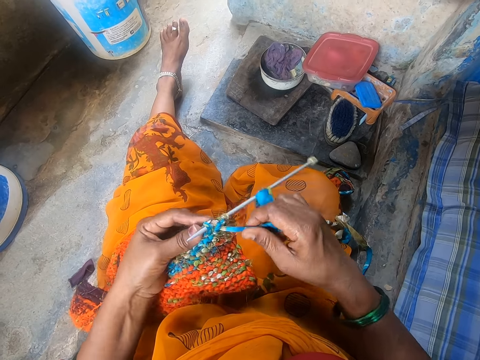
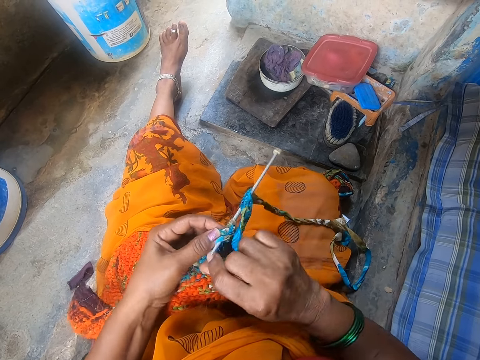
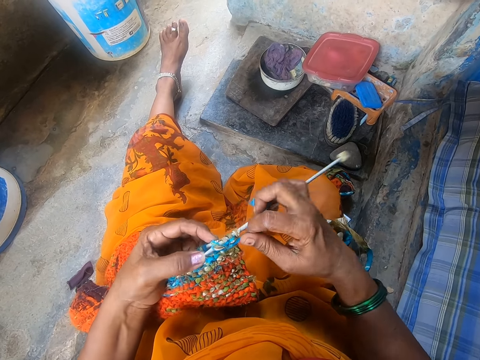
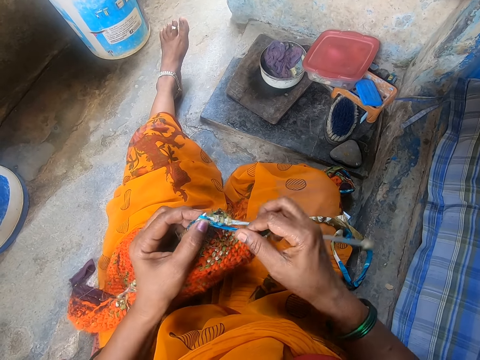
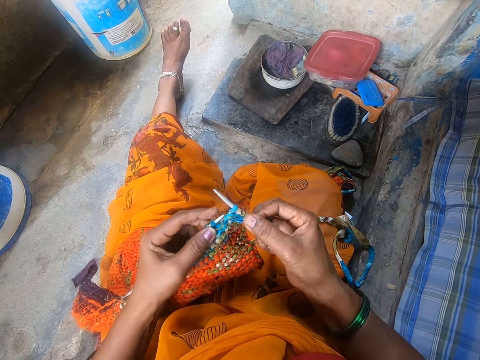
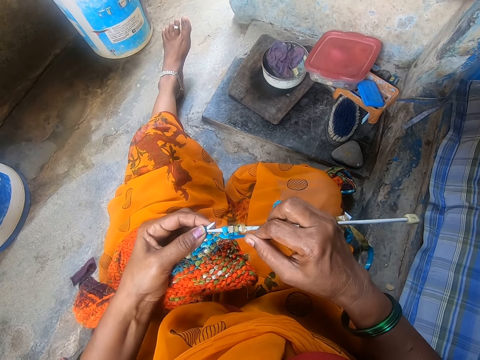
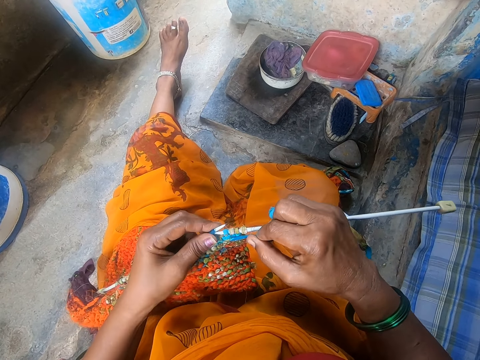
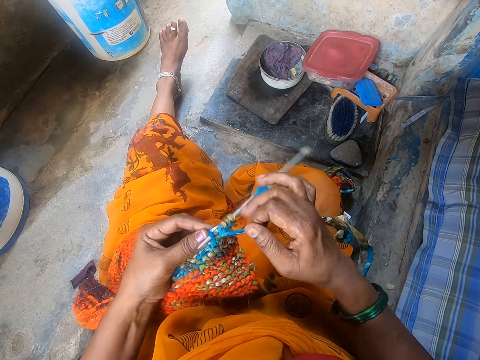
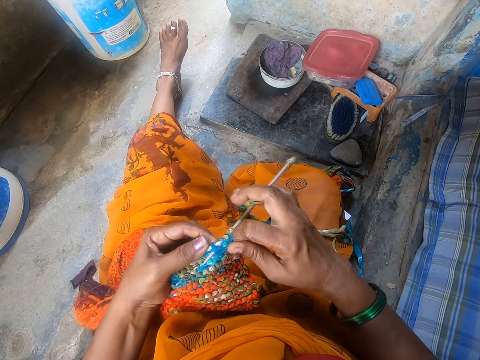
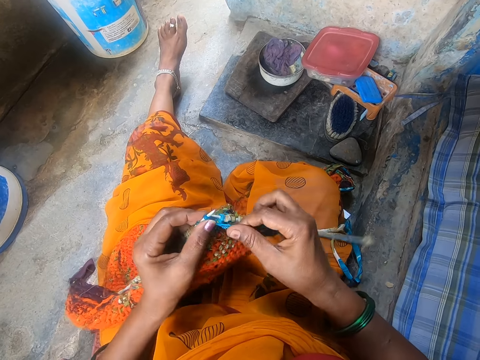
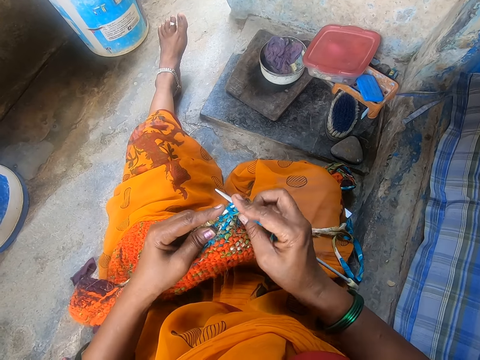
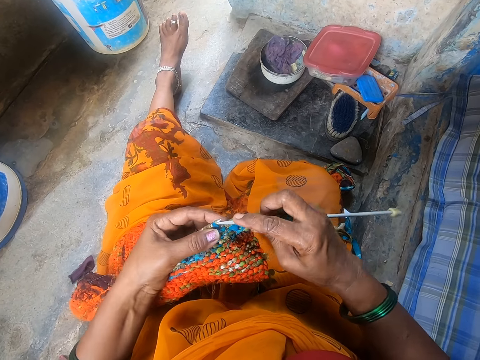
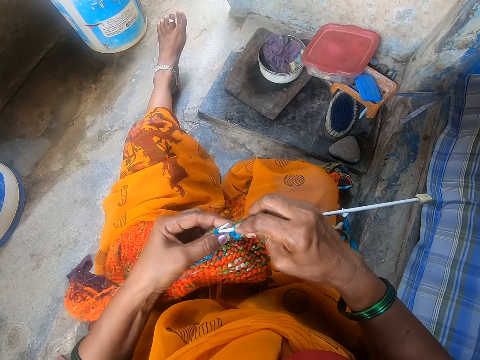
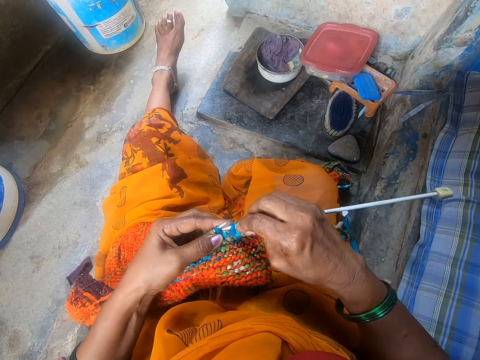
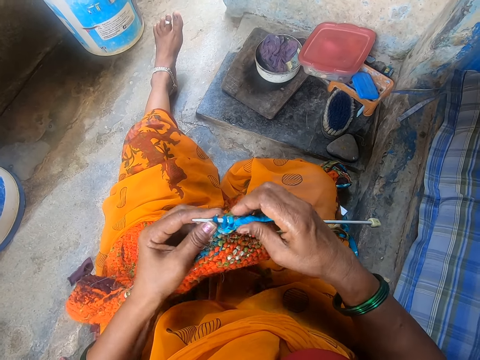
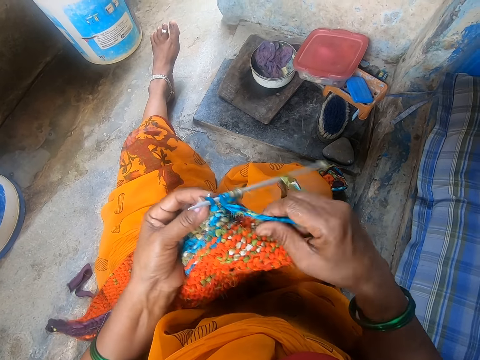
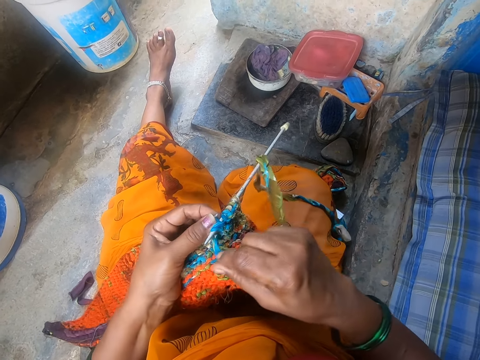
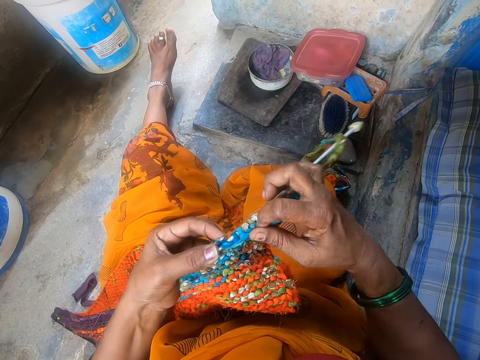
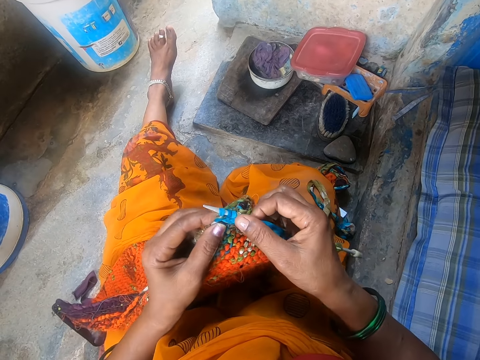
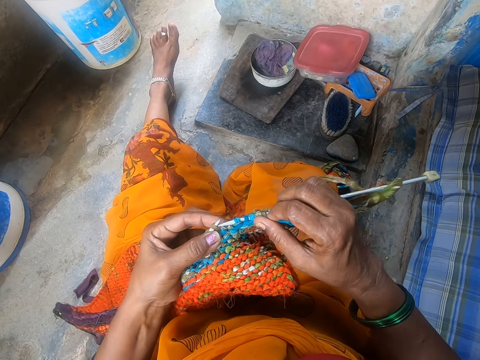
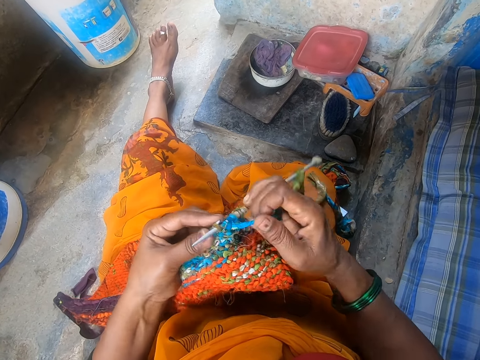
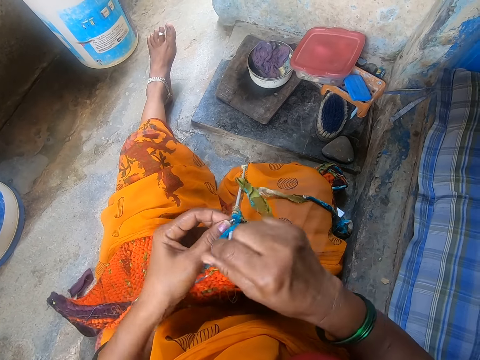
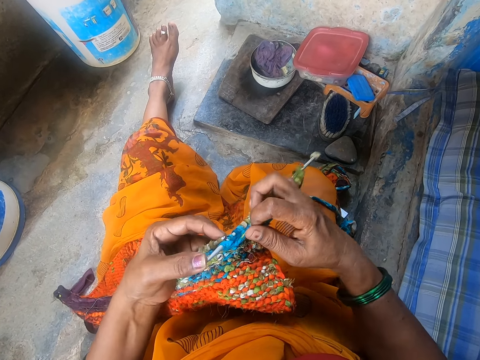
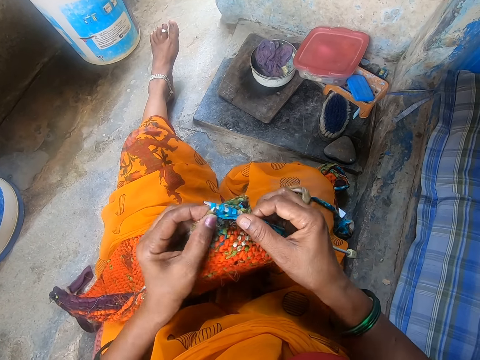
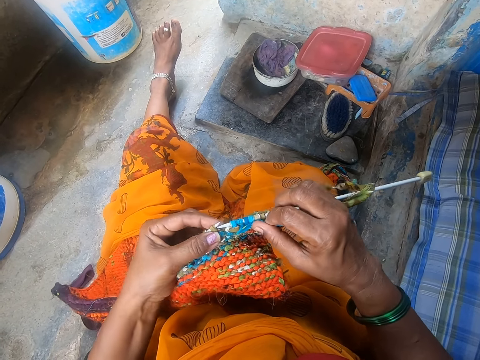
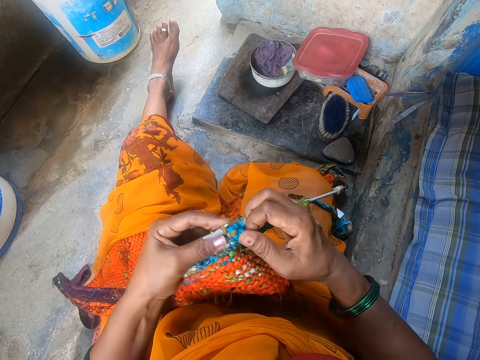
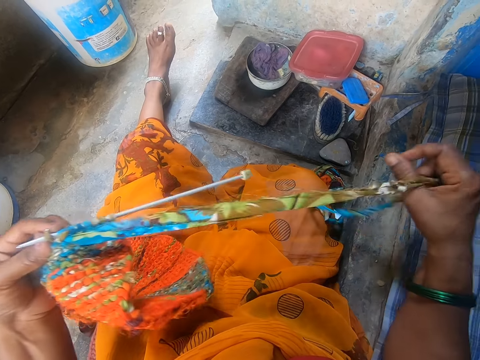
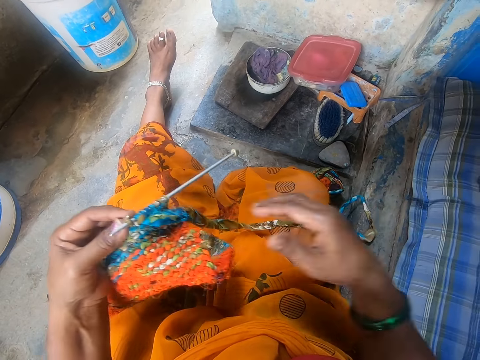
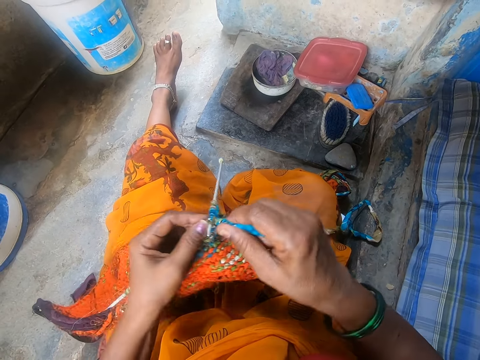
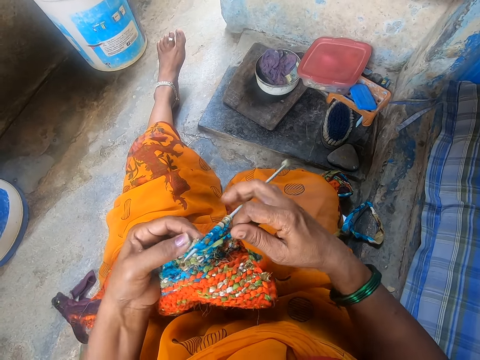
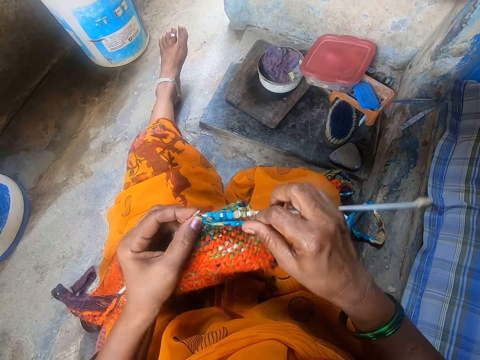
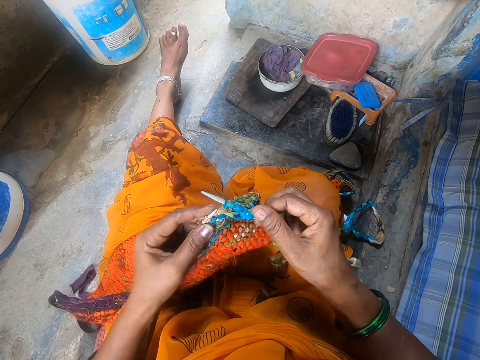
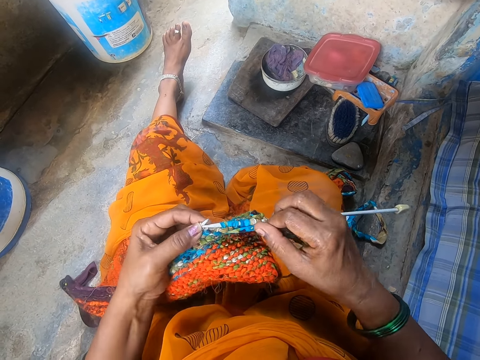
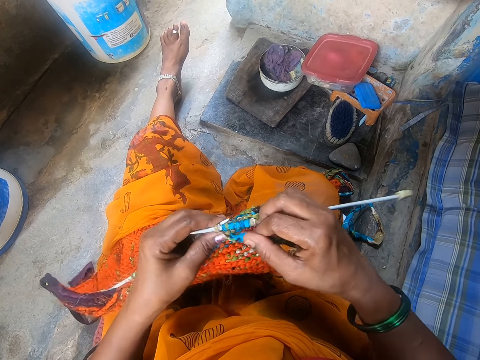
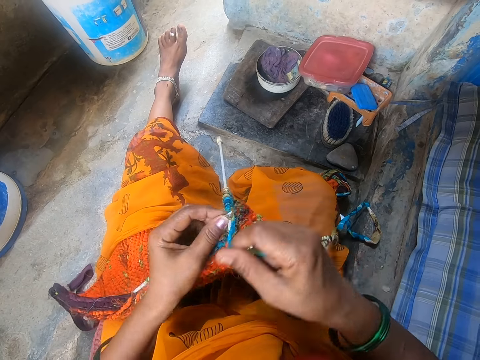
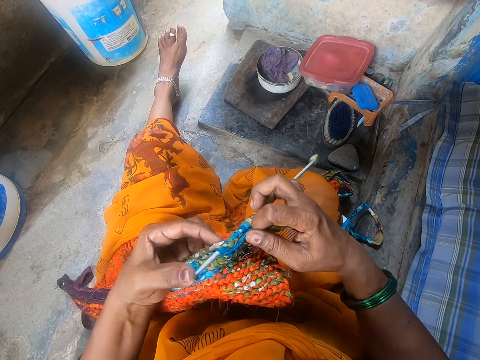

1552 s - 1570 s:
The camera wearer straightens the thread. They pull the thread and crochet the fabric.

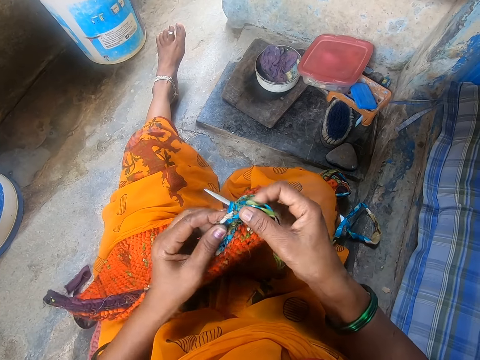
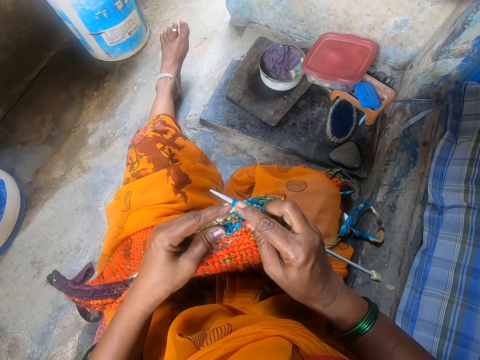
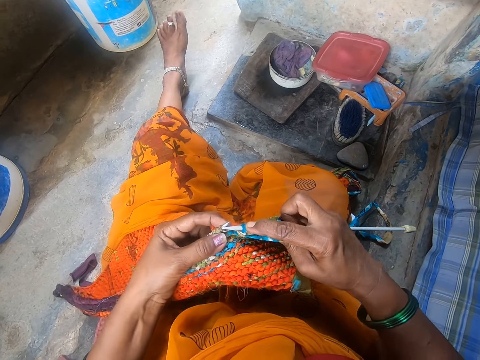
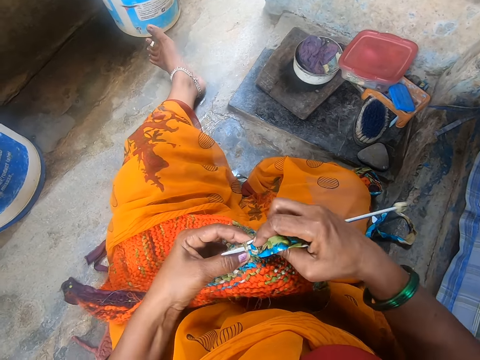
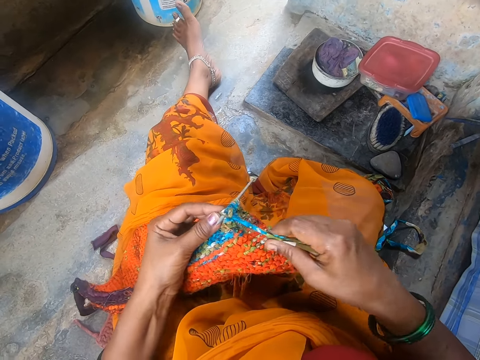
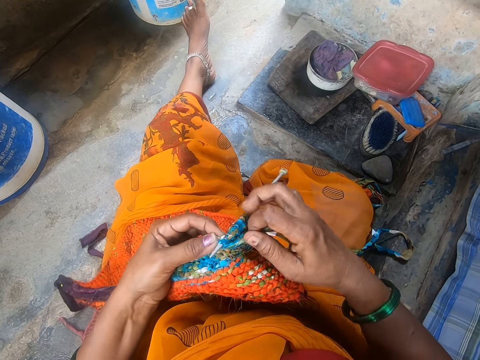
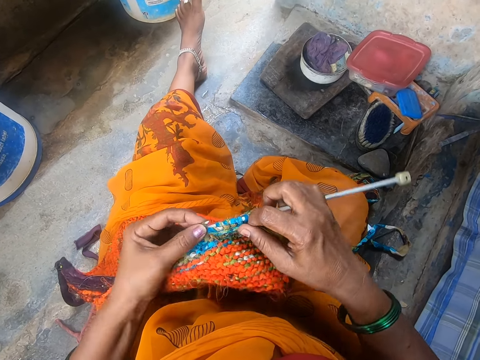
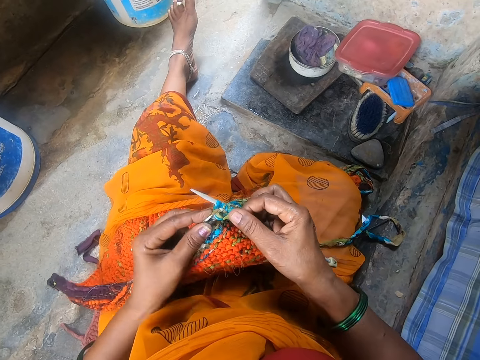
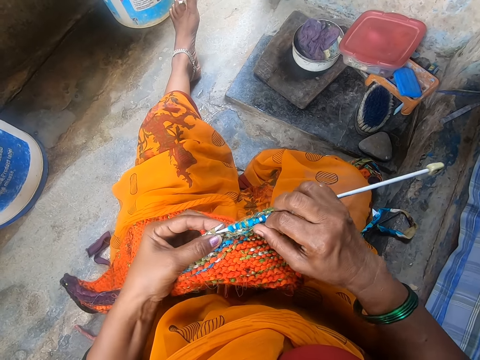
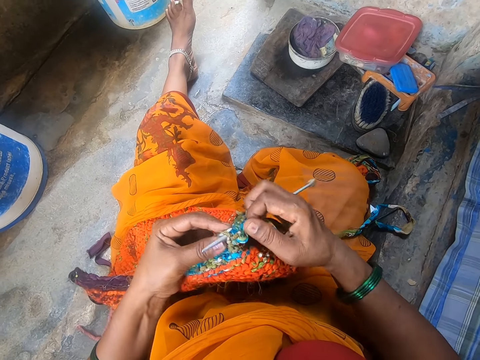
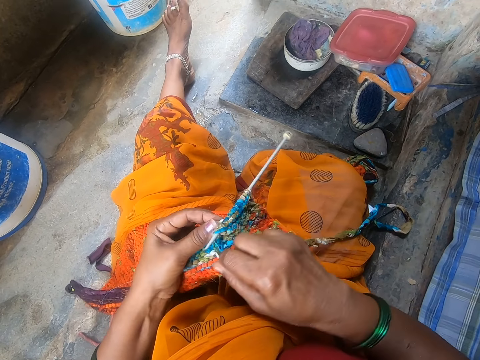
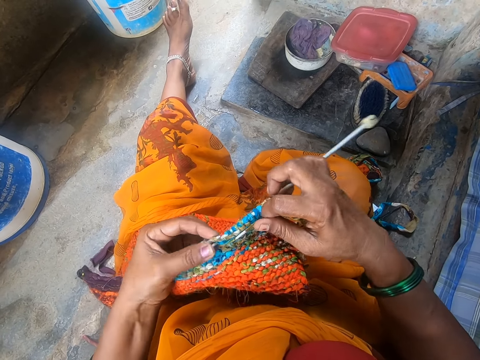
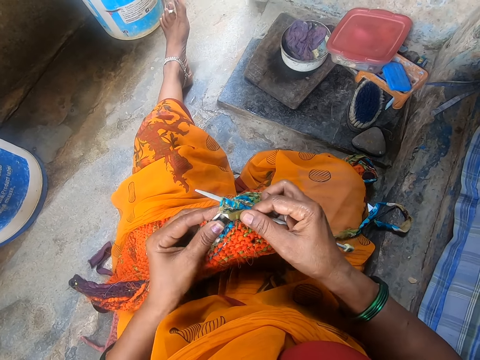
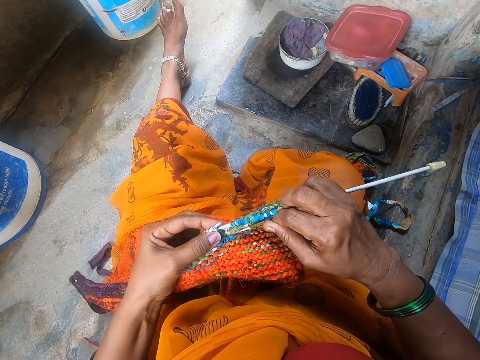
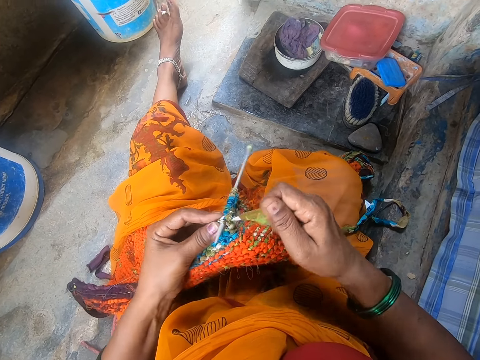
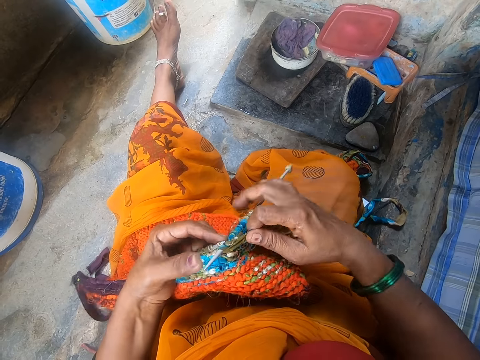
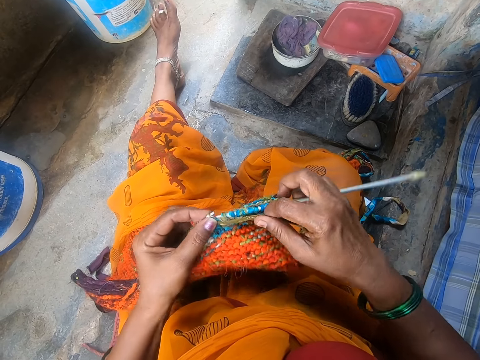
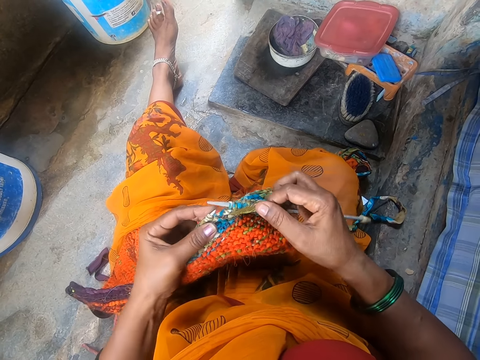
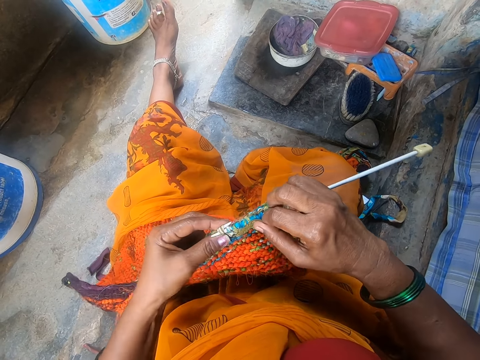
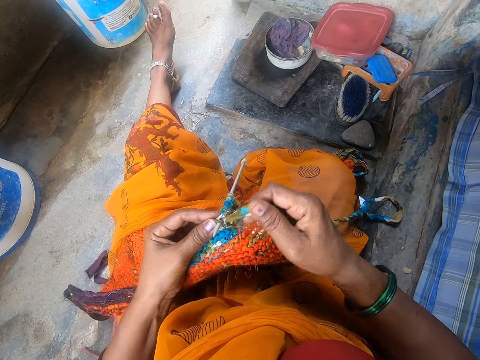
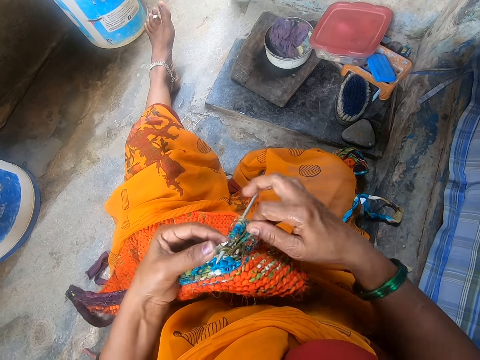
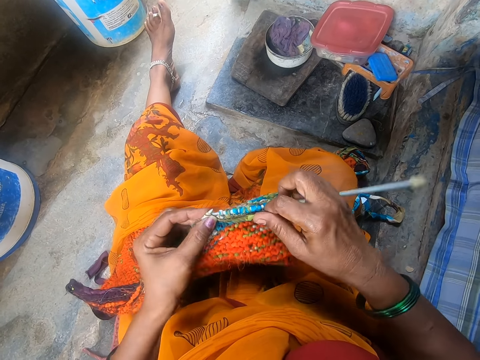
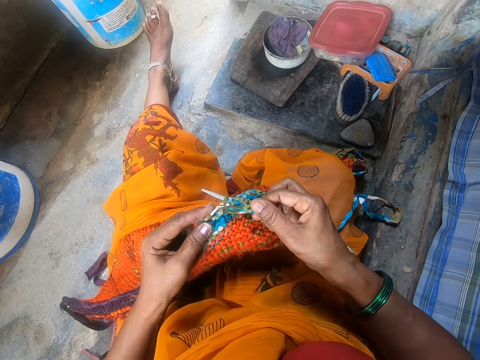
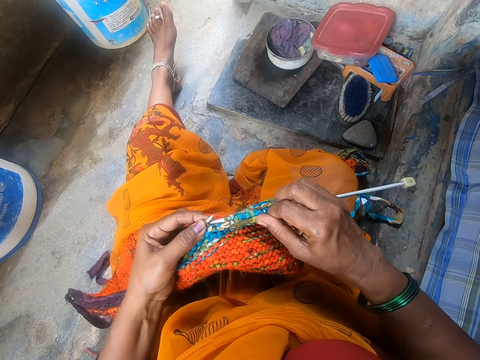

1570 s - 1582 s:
The camera wearer moves a leg. They knit a garment.
